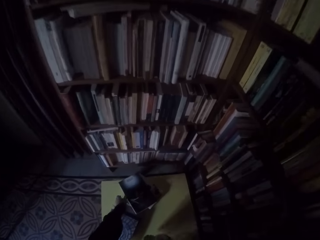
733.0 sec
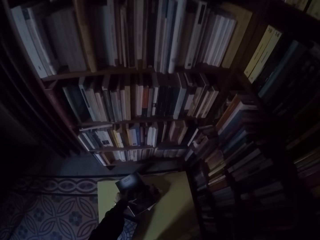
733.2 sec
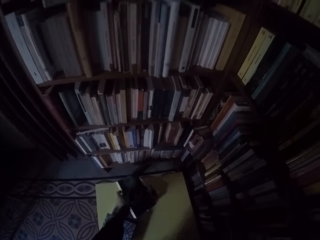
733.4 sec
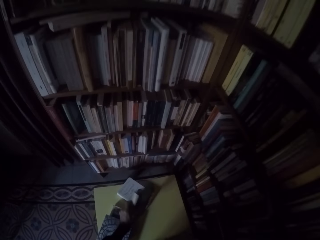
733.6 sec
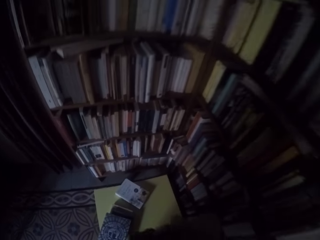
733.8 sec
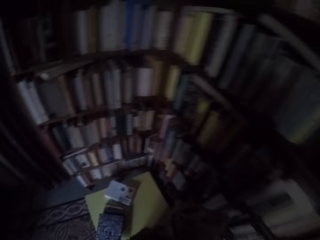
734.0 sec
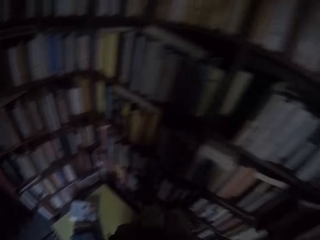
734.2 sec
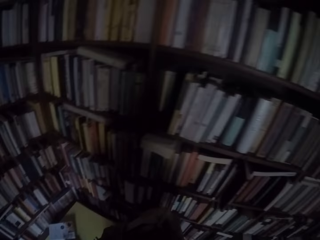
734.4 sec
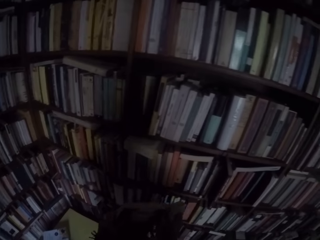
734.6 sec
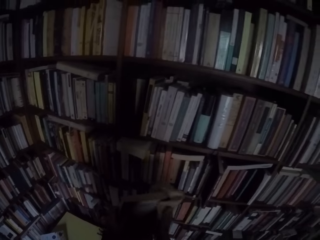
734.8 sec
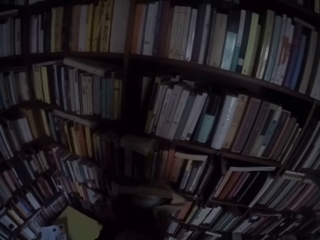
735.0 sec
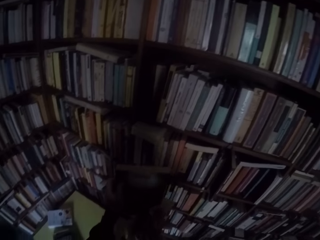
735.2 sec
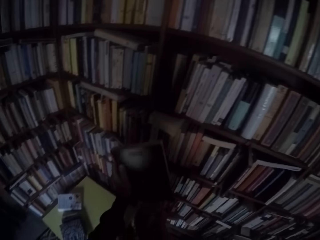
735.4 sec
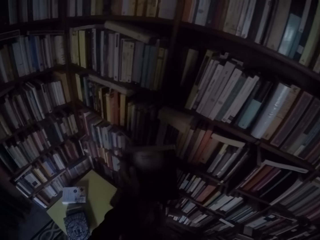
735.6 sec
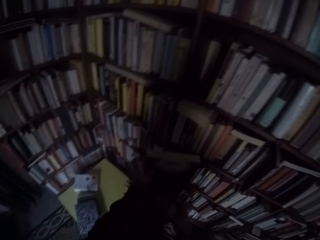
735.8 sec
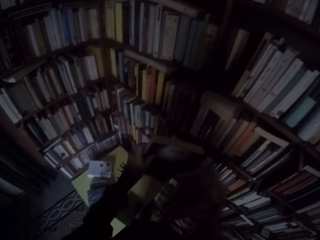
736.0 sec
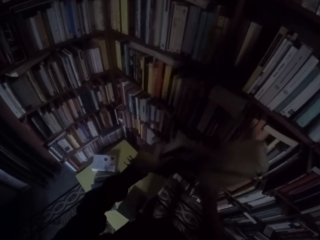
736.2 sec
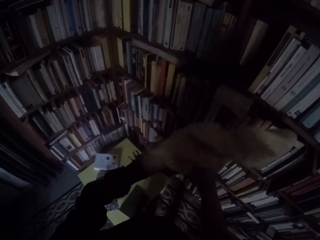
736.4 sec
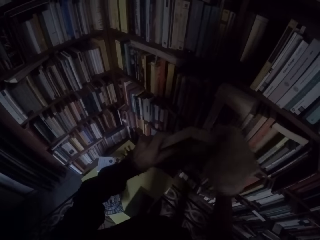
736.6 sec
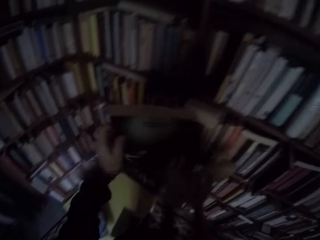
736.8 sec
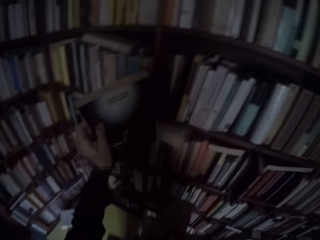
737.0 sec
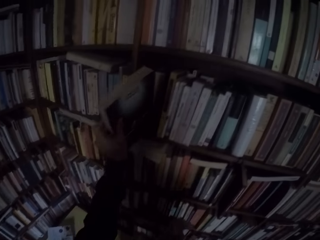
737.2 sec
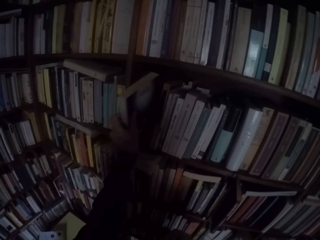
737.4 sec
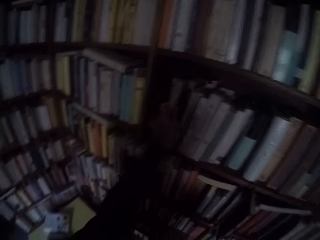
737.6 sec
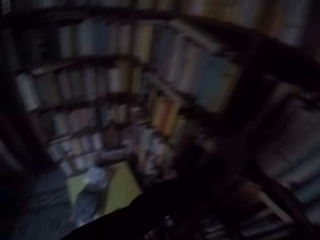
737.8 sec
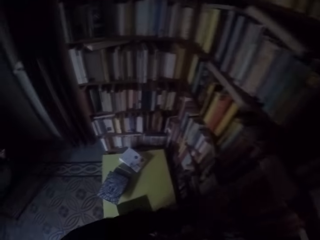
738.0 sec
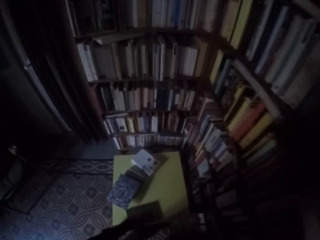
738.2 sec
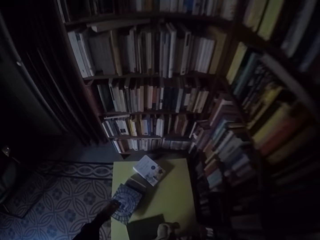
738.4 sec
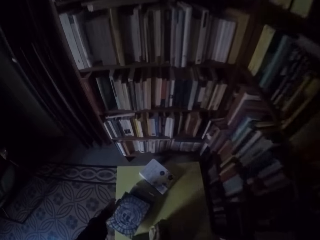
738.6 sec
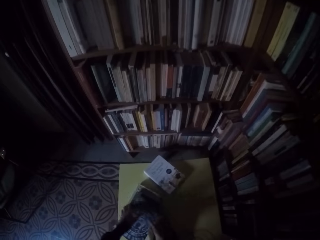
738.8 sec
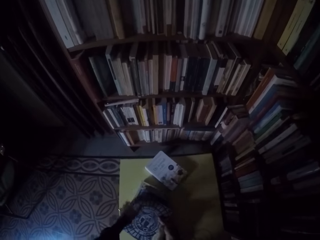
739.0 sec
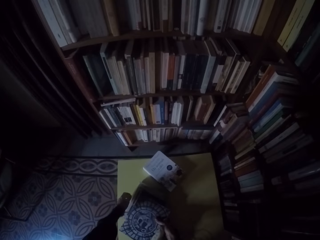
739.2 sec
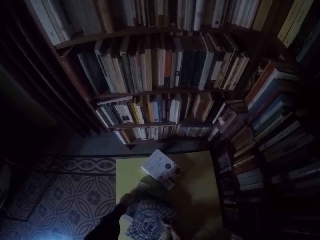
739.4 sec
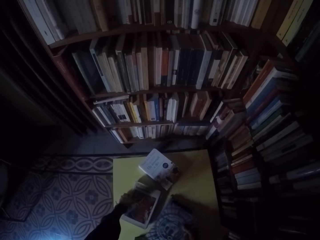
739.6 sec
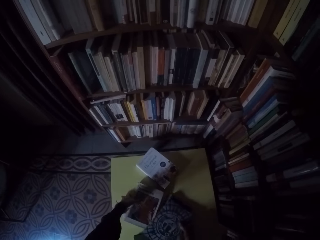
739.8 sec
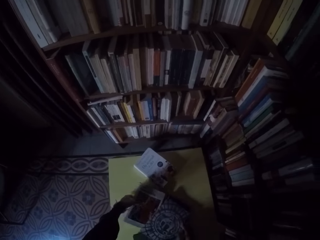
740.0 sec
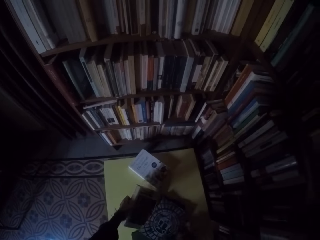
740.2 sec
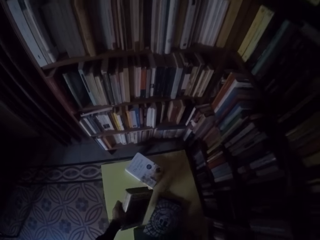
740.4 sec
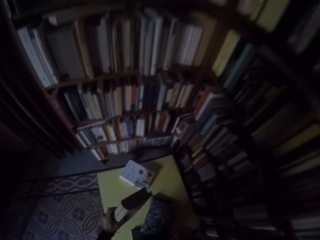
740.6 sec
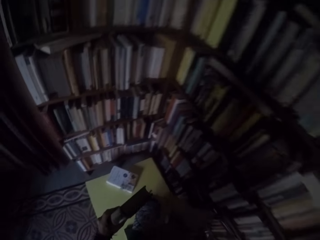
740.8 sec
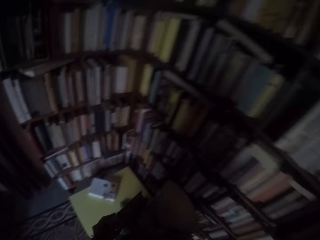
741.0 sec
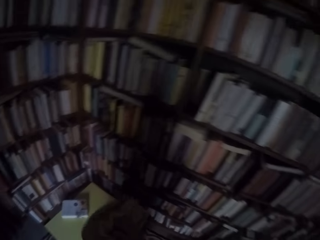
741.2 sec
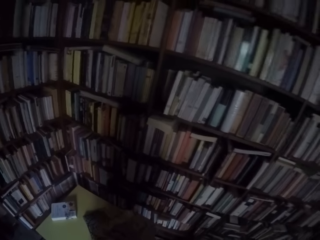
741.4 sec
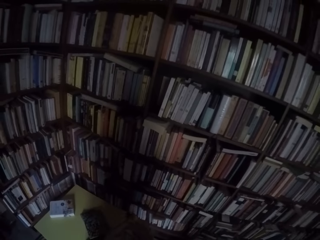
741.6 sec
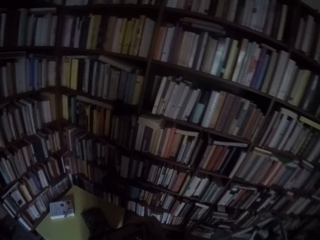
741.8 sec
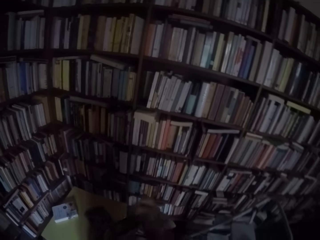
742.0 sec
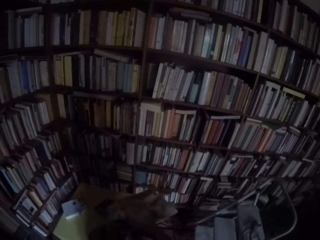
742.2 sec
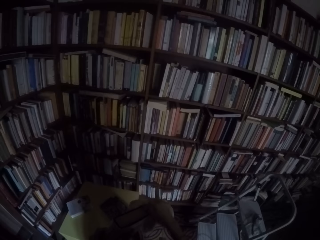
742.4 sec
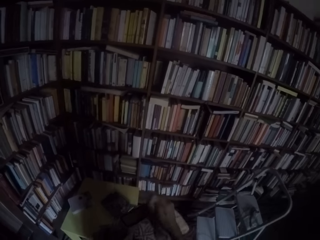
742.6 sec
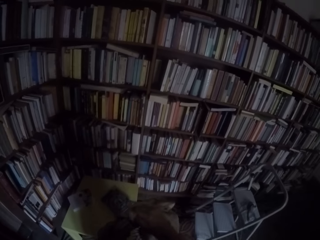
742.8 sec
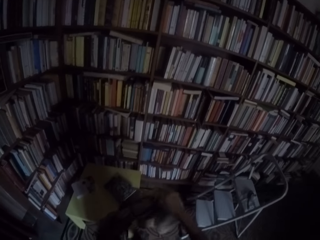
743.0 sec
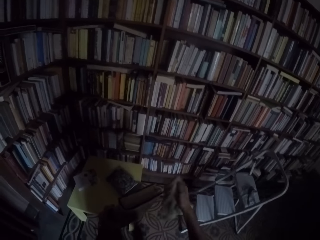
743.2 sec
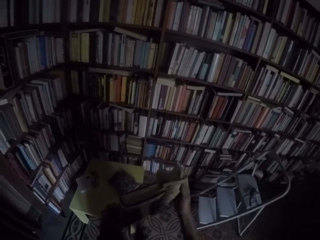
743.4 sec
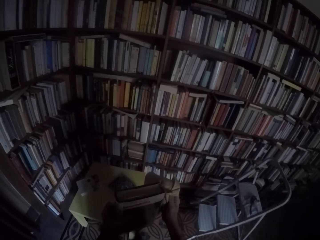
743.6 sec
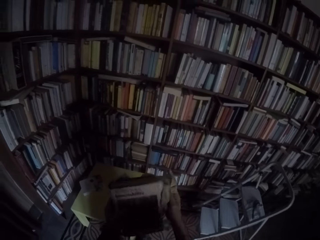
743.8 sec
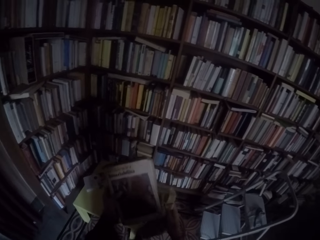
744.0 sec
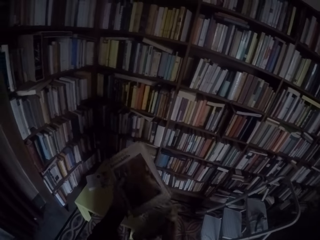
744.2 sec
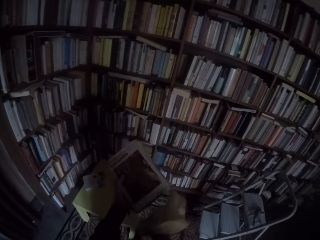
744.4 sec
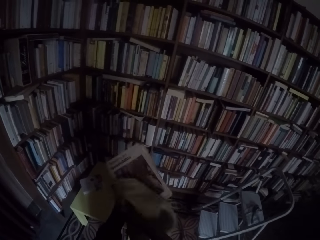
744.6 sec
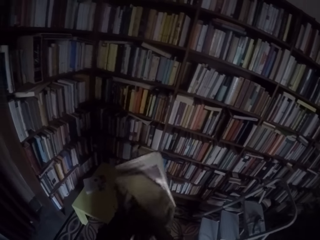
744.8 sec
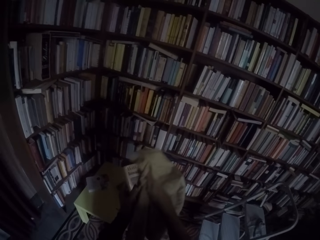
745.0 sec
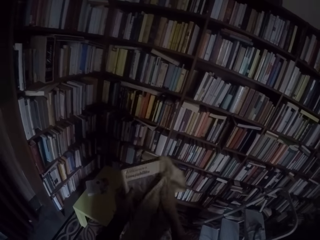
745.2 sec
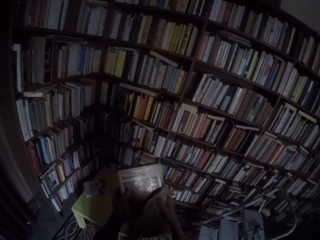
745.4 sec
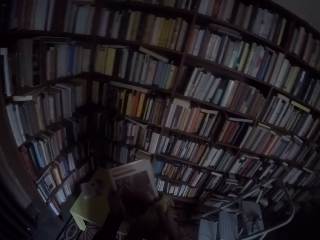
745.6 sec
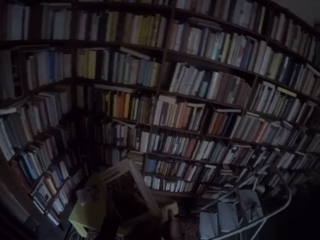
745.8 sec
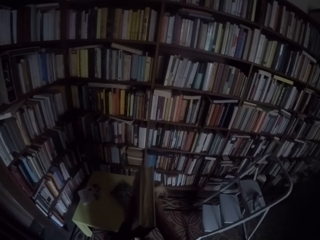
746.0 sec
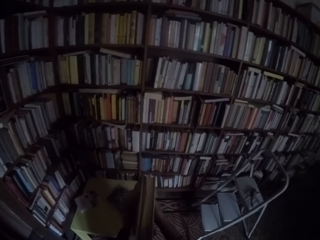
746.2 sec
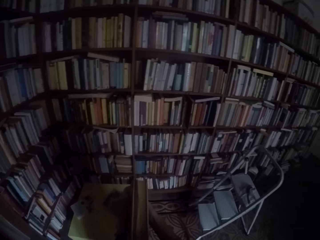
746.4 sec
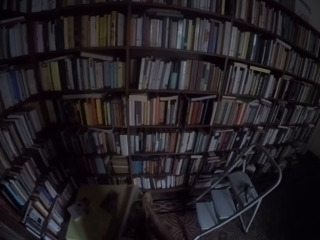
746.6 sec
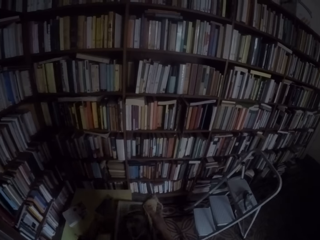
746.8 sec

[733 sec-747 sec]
The camera wearer picks up another book from the table with his left hand. He wipes the book with the towel in his right hand. He puts the books on the shelf with his left hand. He picks up another book from the table with his left hand. He wipes the book with the towel in his right hand.

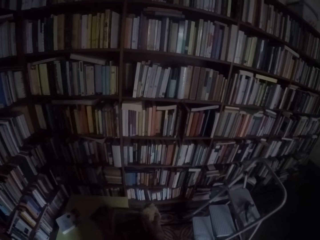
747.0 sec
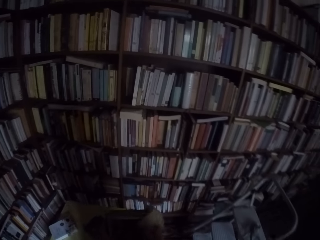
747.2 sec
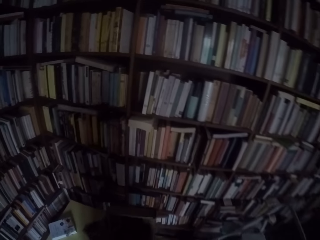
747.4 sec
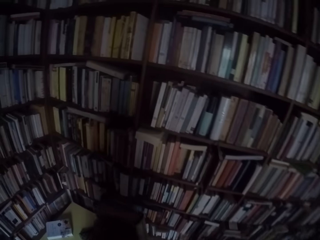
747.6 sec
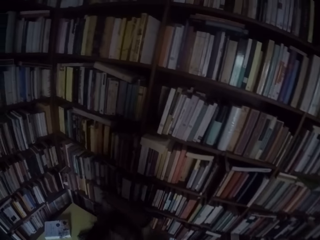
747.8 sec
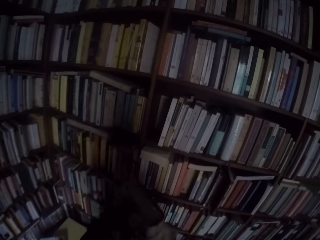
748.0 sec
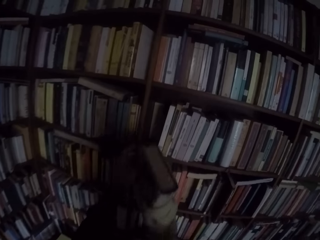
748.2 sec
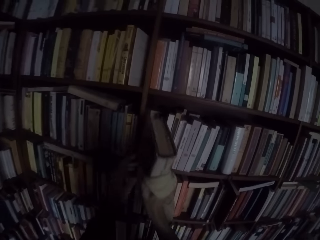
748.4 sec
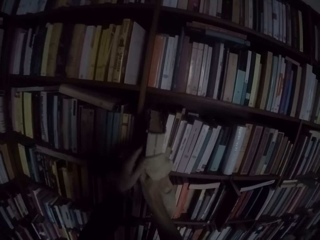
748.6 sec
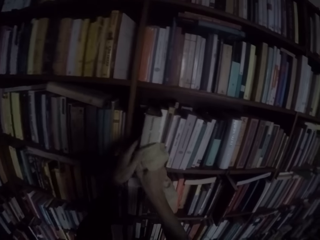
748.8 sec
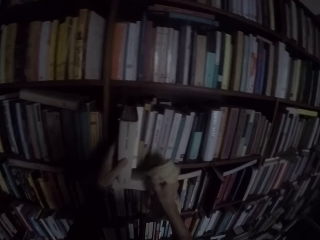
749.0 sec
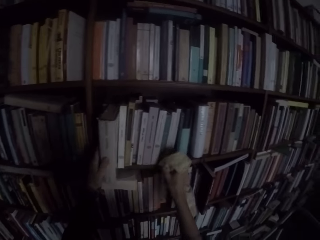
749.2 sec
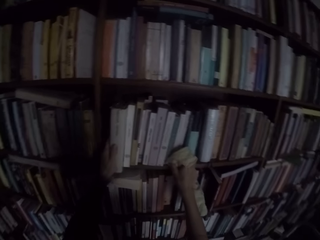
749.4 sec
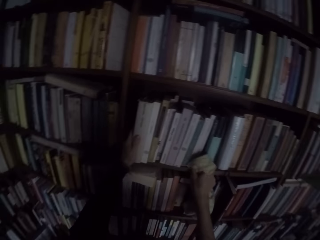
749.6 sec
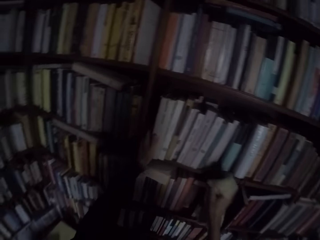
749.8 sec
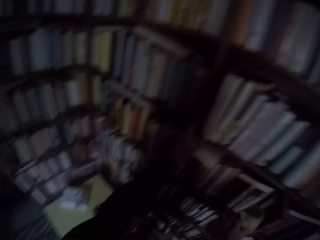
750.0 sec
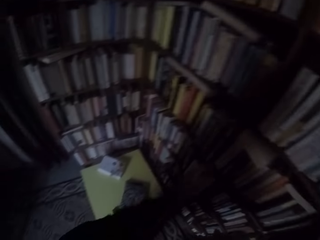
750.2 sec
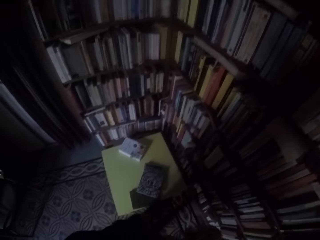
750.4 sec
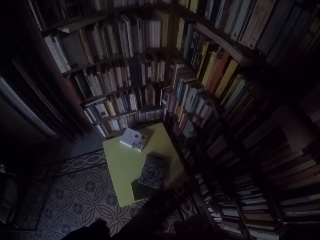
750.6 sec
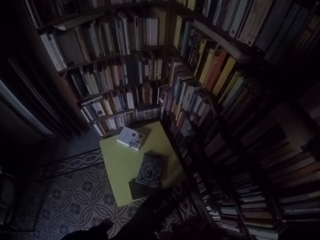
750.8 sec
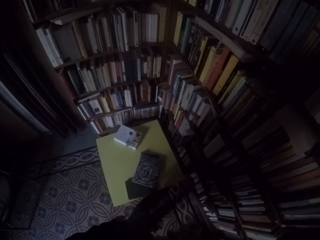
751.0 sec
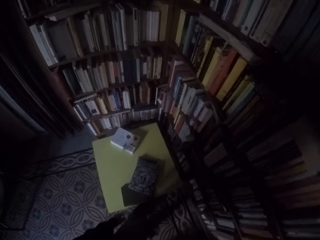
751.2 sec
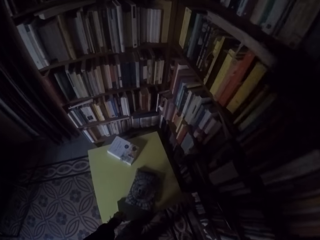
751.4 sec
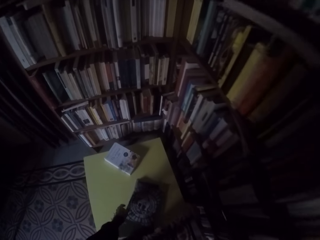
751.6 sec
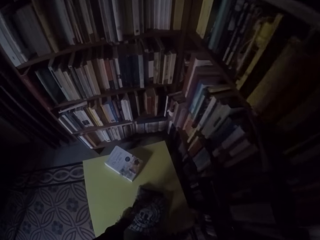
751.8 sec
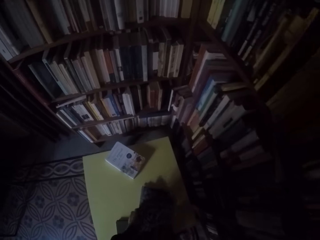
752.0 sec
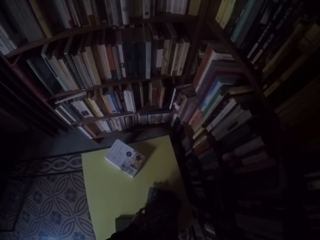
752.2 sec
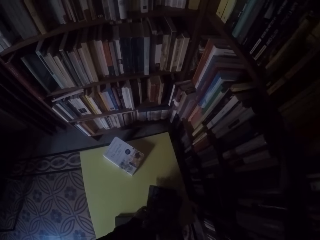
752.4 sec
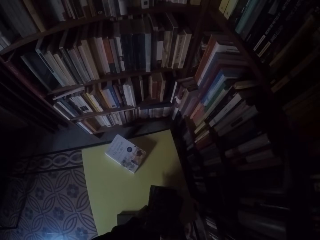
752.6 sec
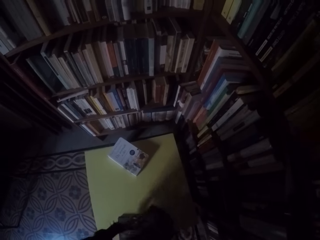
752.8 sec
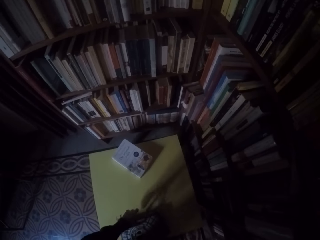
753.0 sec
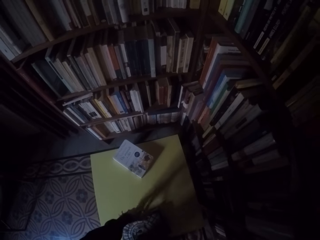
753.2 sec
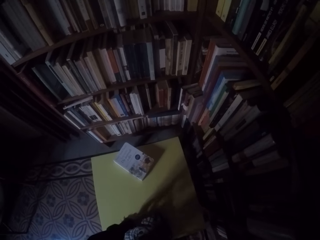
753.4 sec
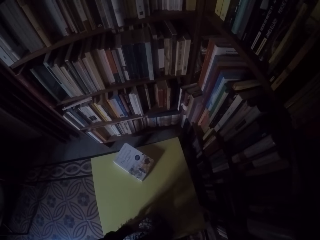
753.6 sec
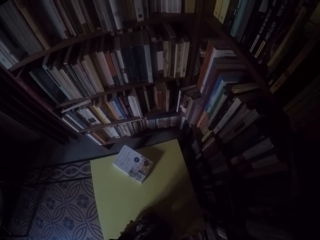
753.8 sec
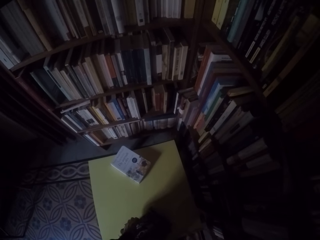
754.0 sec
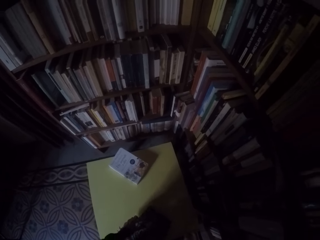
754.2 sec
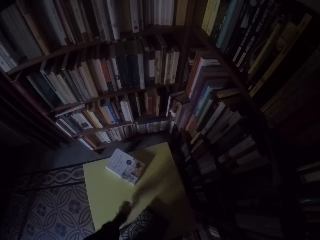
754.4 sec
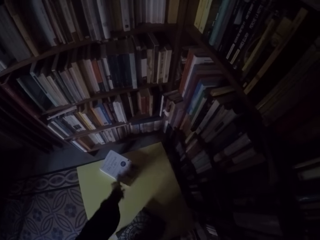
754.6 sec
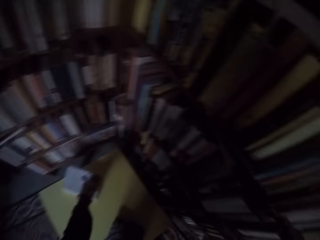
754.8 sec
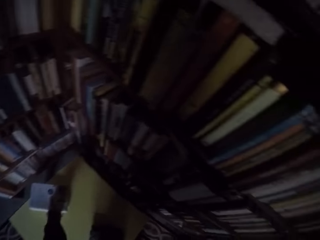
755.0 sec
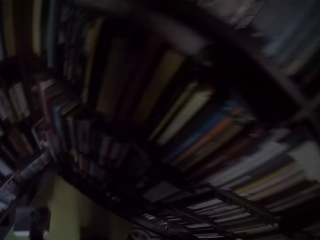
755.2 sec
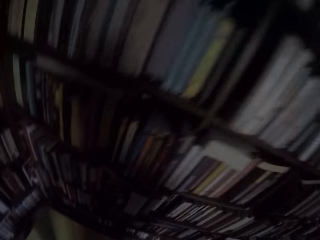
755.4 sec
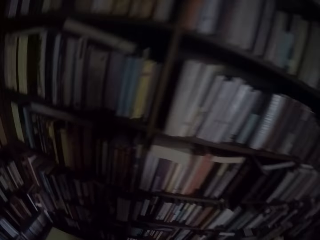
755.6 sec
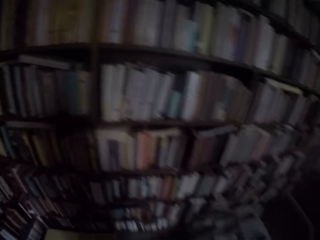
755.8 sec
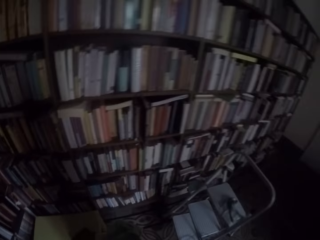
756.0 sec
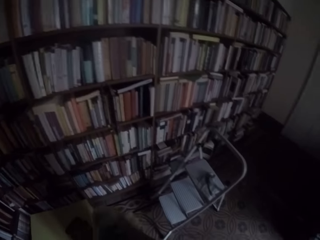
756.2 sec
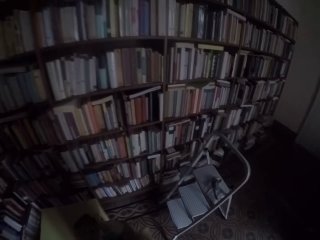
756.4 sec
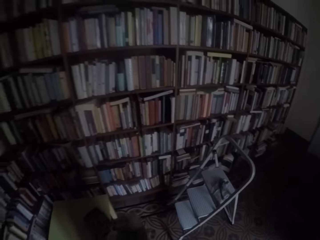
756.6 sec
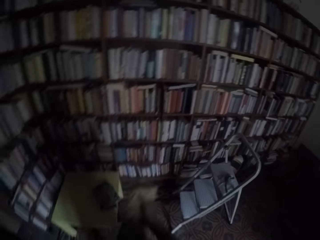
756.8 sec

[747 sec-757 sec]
The camera wearer puts the books on the shelf with both hands. He picks up another book from the table with his left hand.
